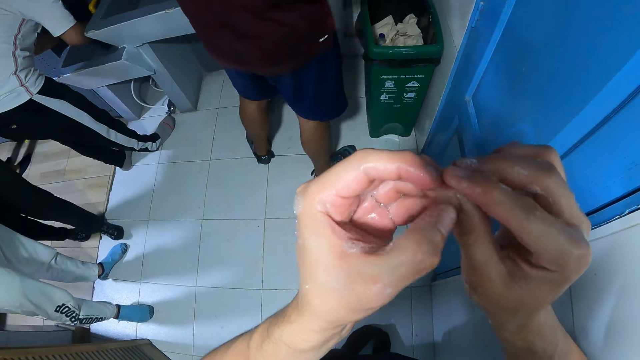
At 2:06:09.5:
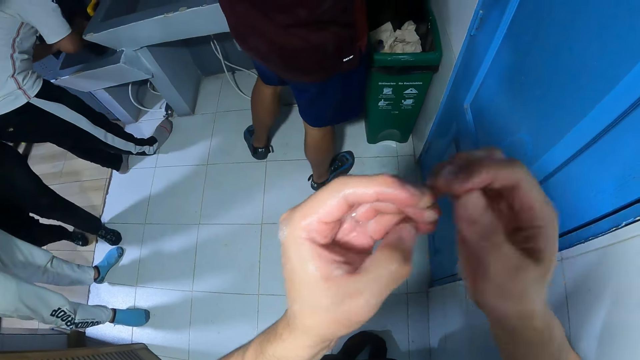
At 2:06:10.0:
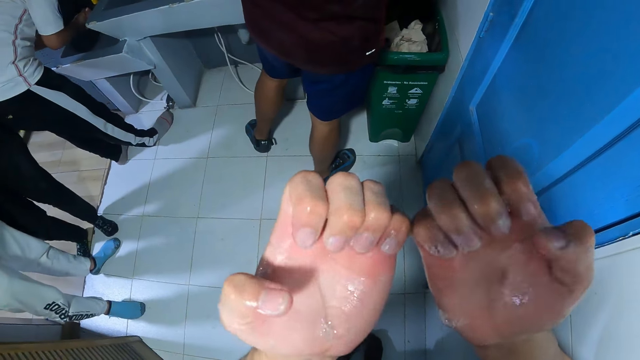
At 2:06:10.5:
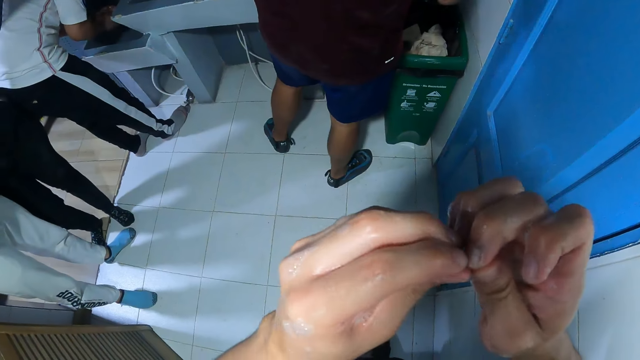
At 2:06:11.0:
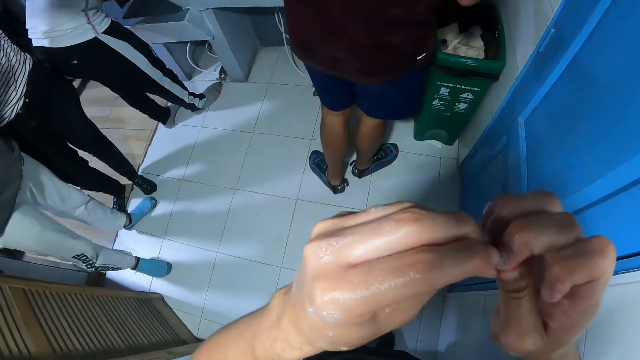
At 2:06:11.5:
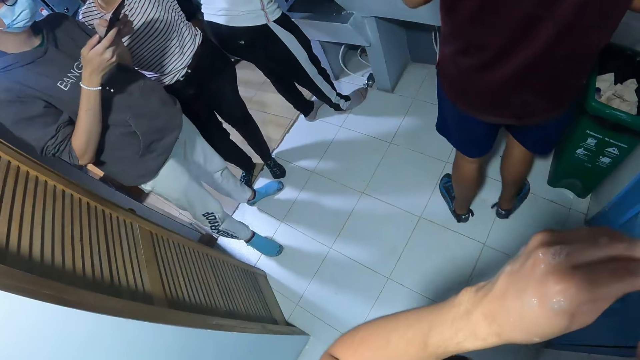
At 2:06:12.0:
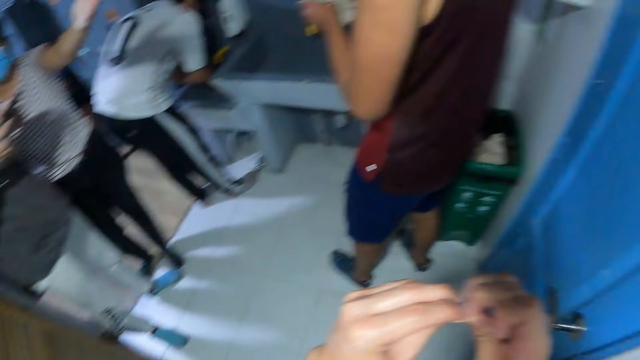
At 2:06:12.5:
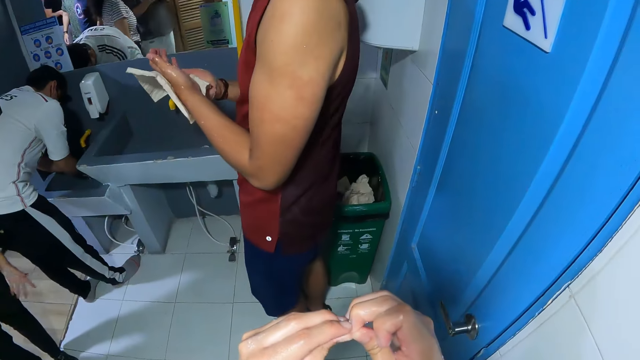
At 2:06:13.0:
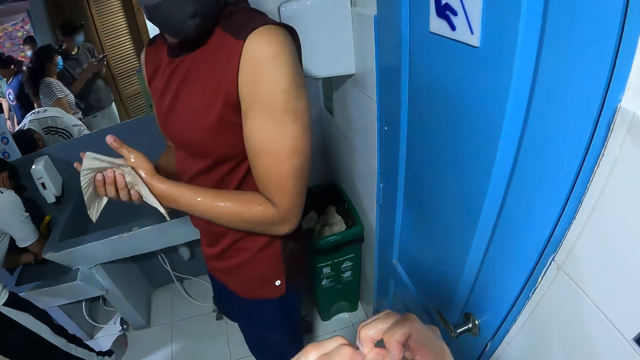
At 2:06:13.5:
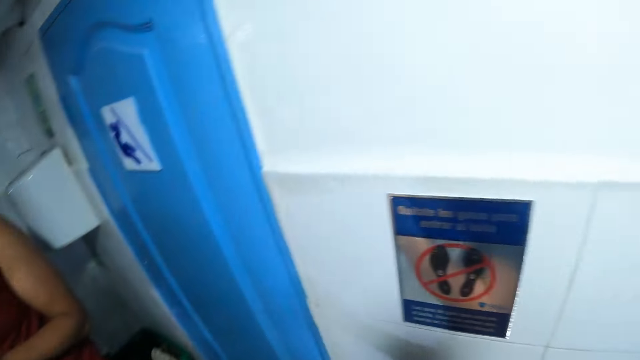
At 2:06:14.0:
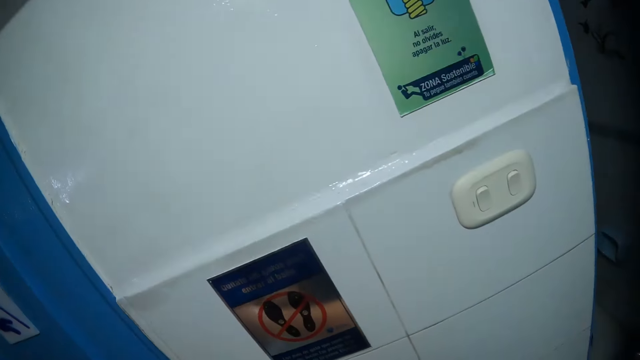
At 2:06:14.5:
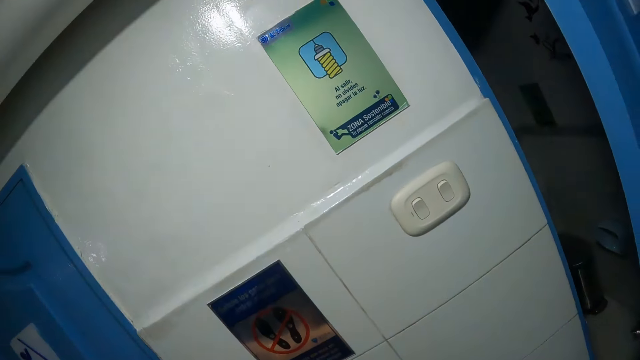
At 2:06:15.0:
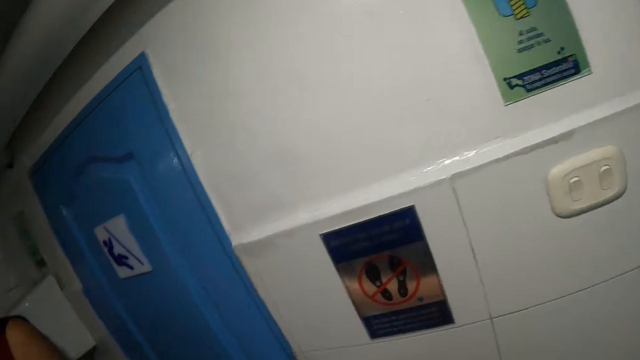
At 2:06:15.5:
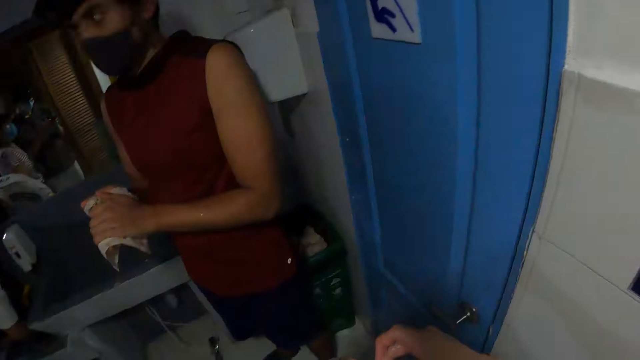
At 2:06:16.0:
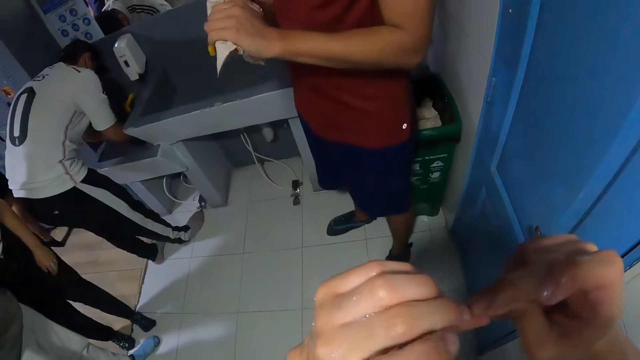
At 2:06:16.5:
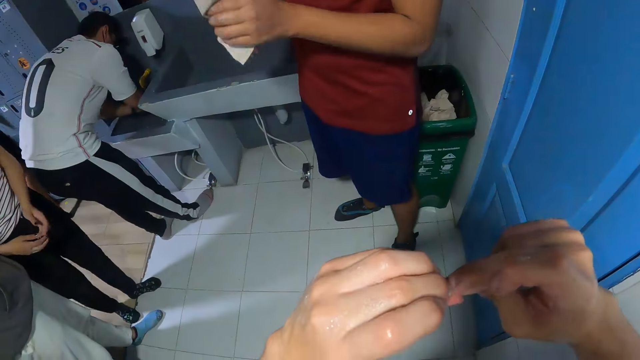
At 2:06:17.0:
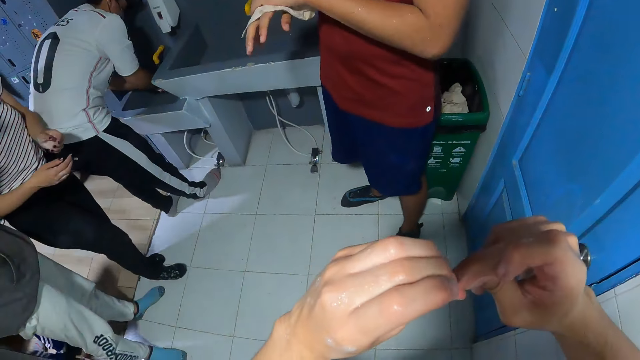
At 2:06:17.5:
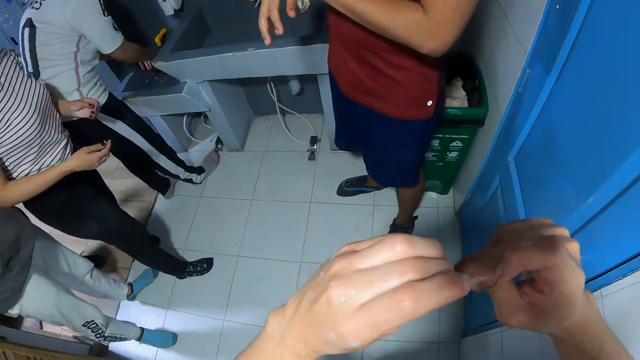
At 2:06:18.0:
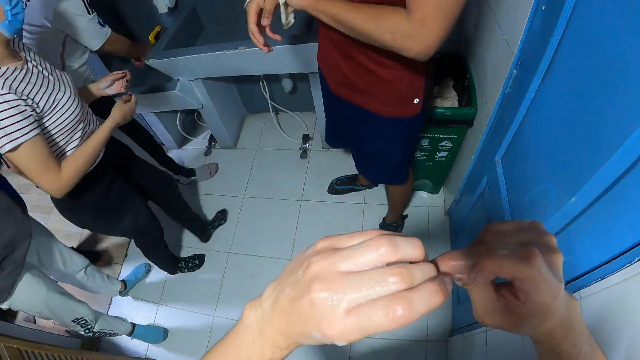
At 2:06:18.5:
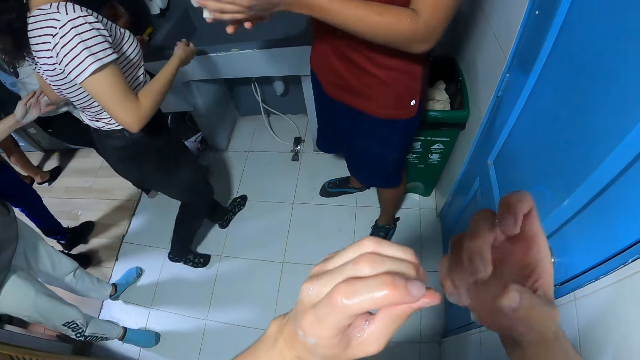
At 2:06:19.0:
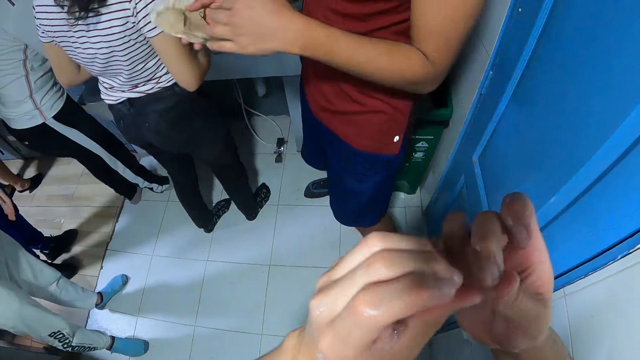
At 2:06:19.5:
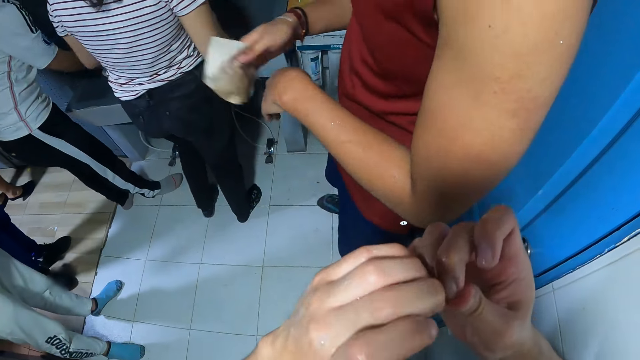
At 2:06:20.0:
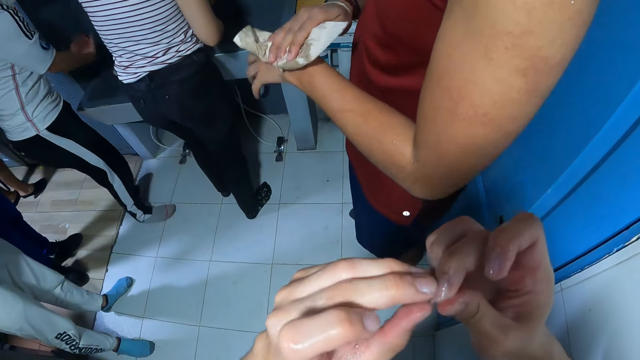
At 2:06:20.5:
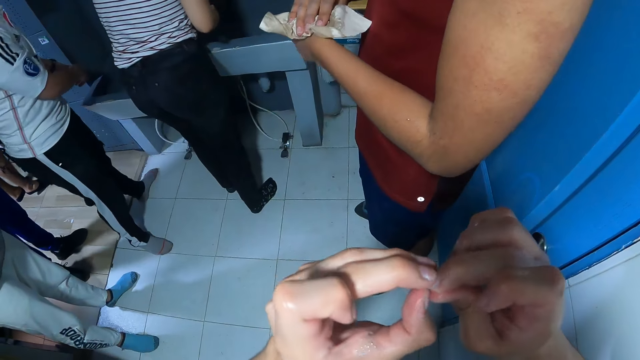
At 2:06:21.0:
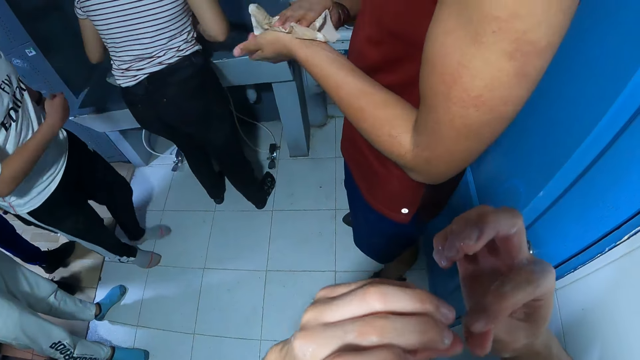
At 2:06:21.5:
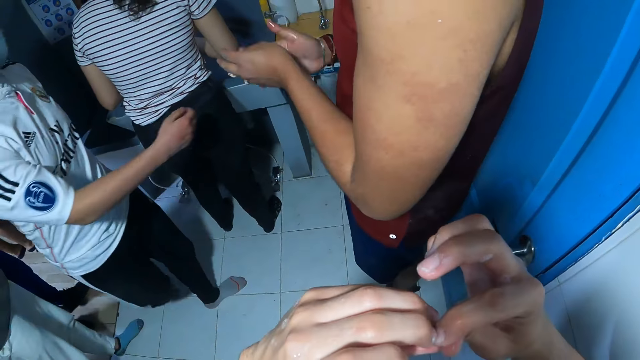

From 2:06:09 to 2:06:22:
A man operates a phone with both hands. Another man dries both hands with a tissue. A girl walks towards the sink.

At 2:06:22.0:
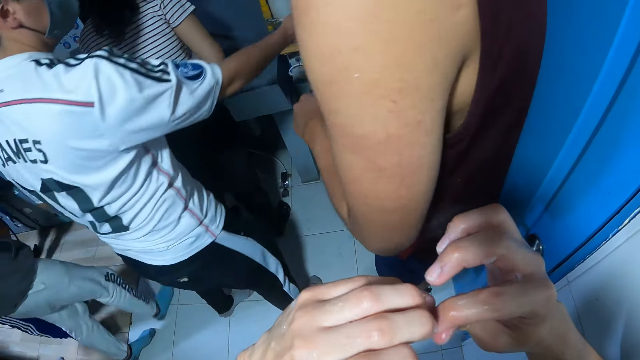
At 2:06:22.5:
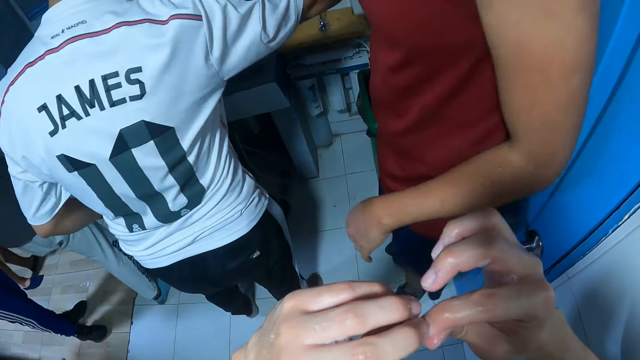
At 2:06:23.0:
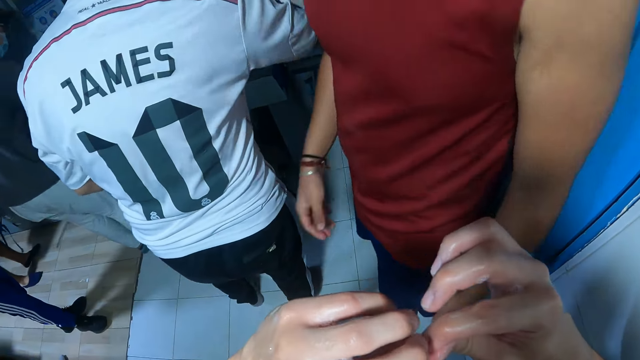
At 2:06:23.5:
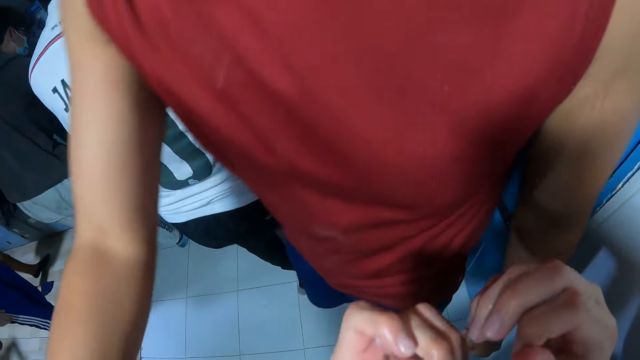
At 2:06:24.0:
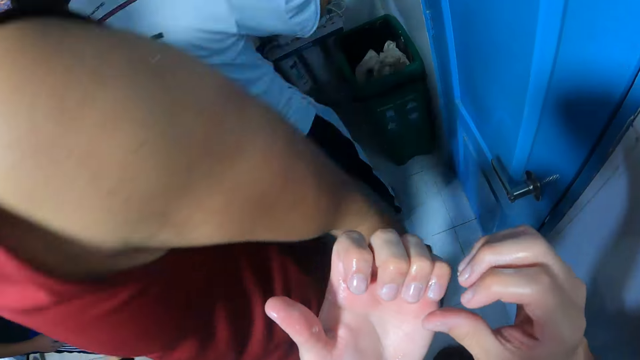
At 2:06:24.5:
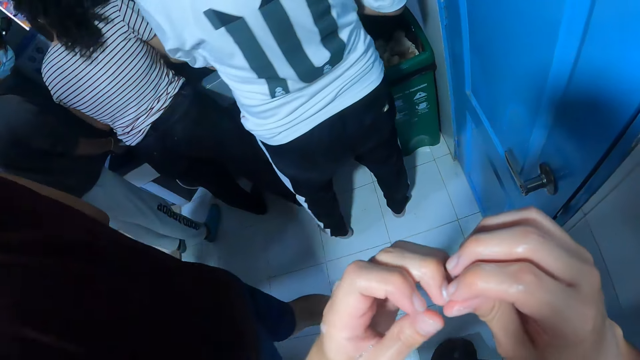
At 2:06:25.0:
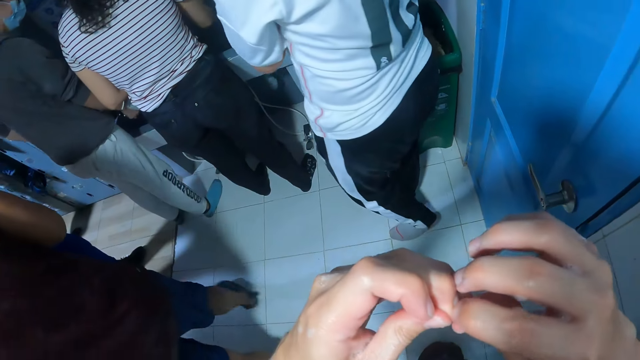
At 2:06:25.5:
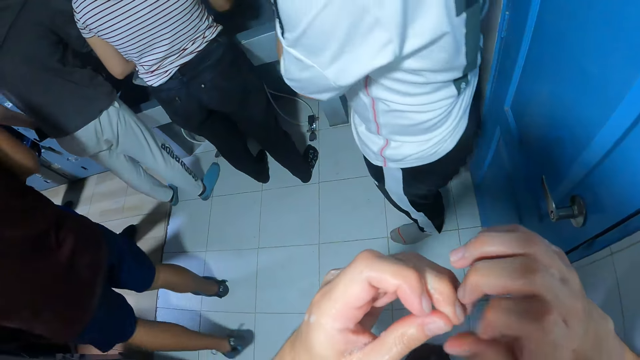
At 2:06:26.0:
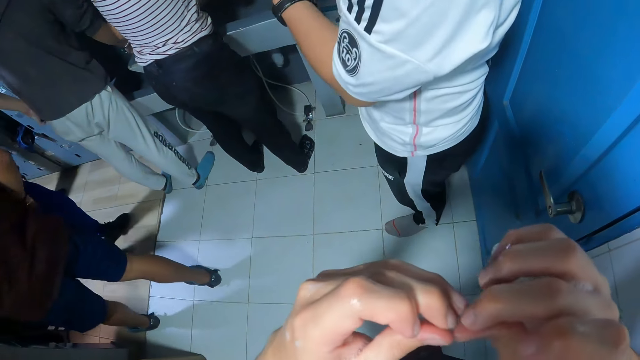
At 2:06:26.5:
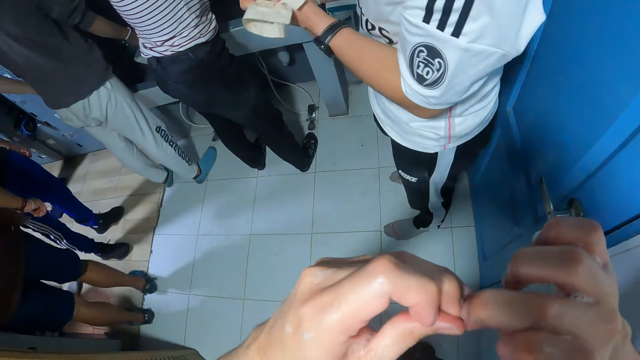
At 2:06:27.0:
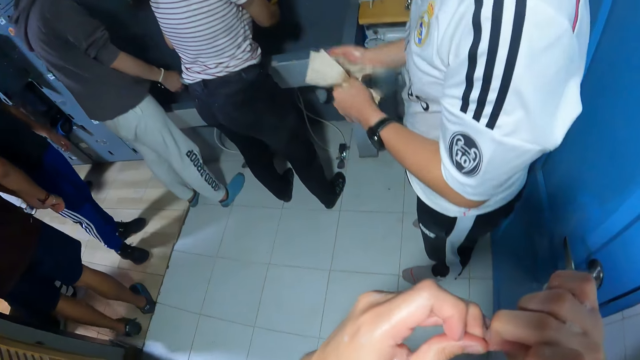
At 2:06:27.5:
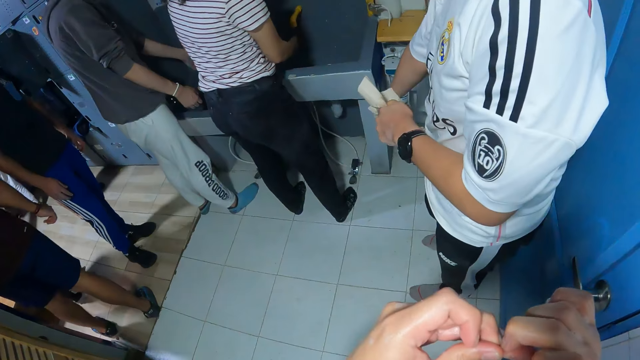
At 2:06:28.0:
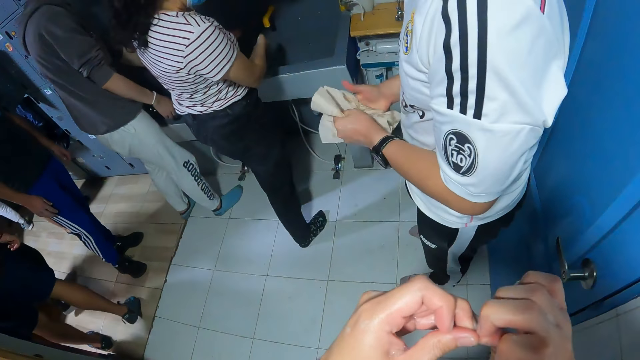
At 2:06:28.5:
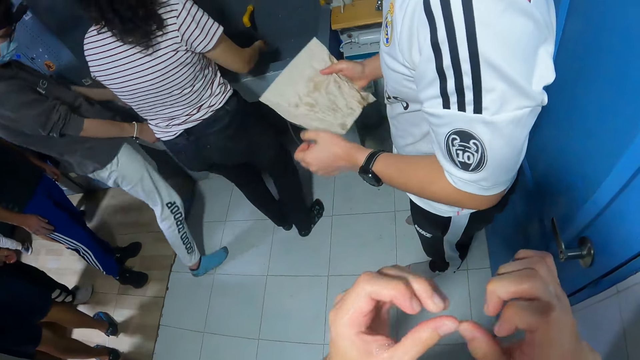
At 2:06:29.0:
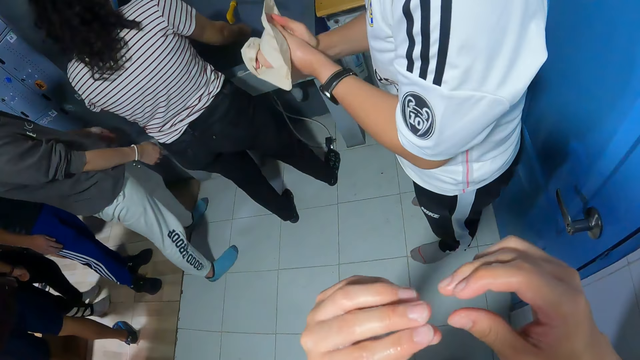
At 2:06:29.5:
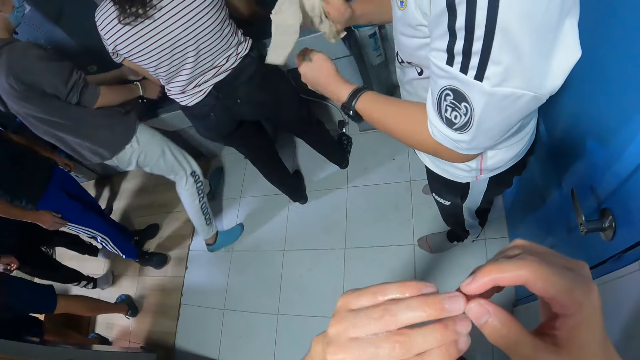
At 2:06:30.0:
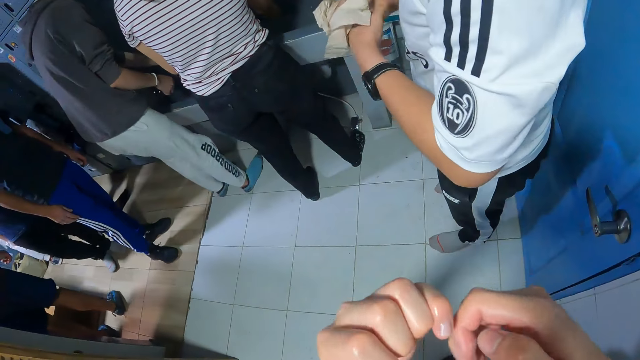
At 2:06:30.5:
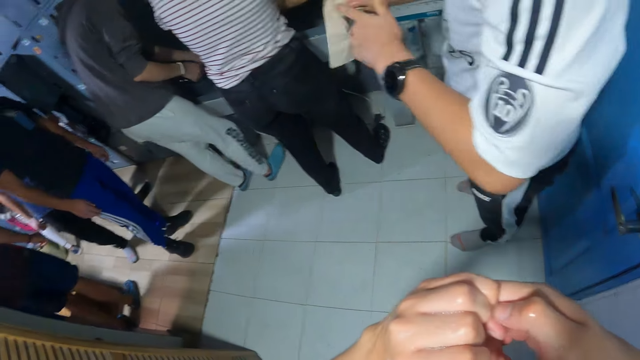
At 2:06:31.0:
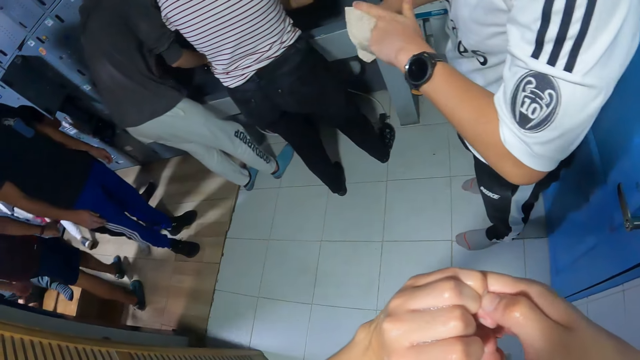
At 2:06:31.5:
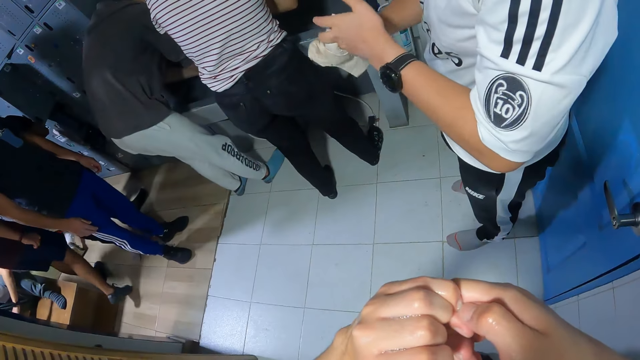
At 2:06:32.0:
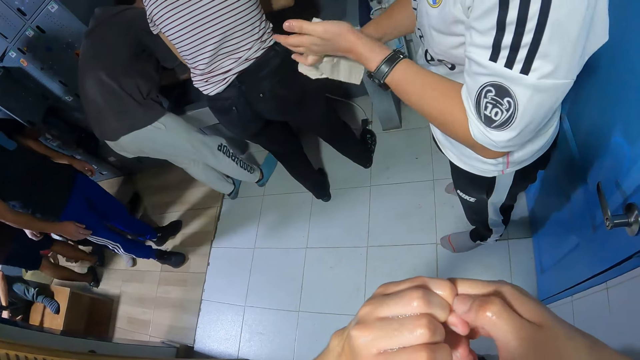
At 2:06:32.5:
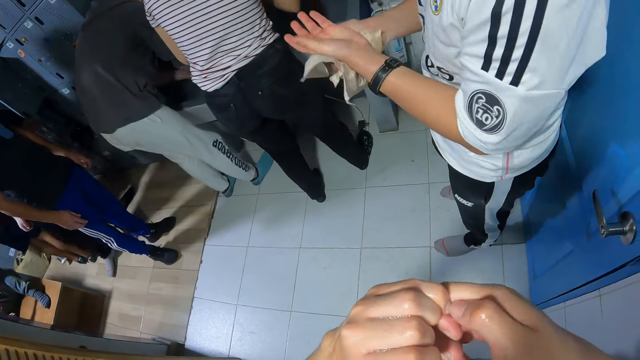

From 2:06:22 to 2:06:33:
The camera wearer cleans the nails. The man cleans both hands with the paper towel in his right hand. A girl washes both hands in the sink.
